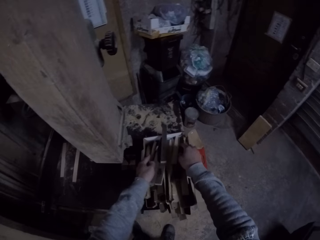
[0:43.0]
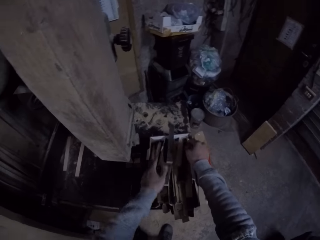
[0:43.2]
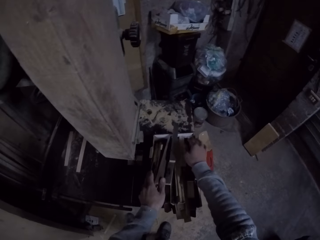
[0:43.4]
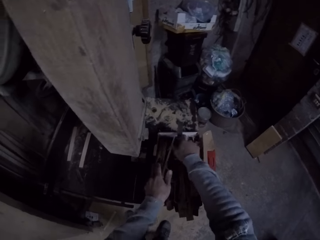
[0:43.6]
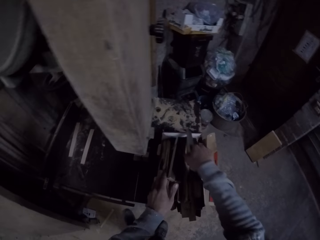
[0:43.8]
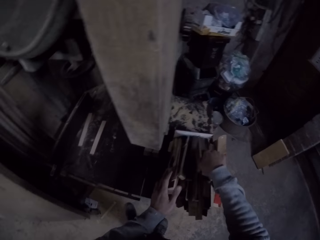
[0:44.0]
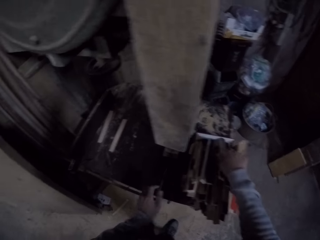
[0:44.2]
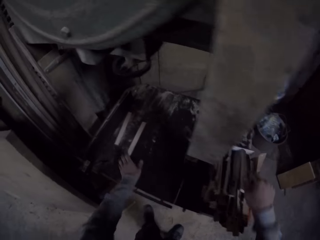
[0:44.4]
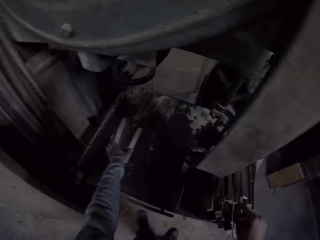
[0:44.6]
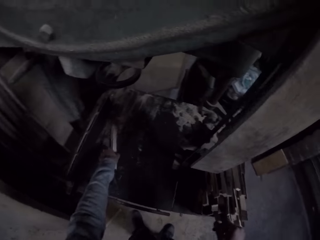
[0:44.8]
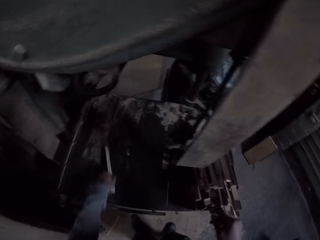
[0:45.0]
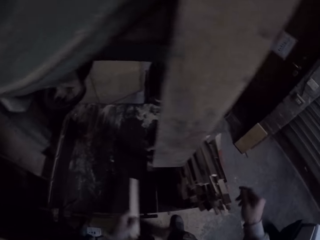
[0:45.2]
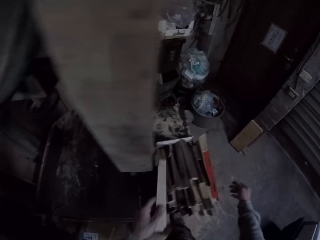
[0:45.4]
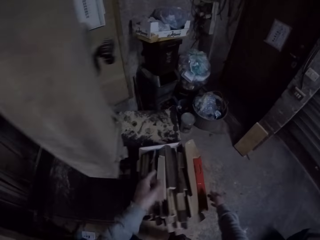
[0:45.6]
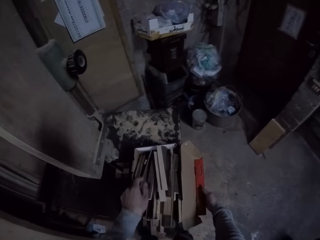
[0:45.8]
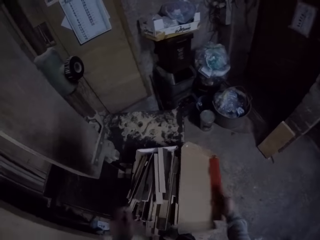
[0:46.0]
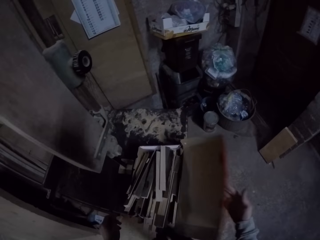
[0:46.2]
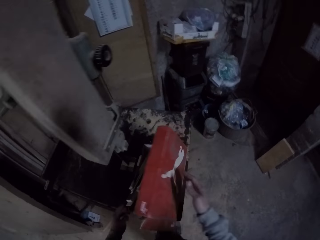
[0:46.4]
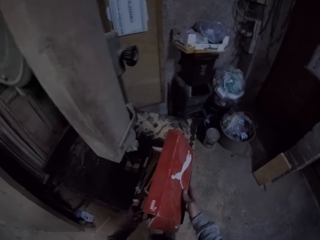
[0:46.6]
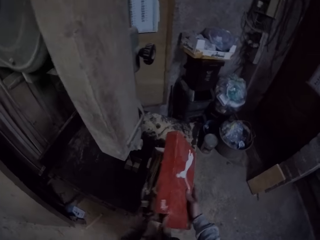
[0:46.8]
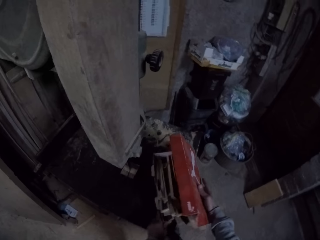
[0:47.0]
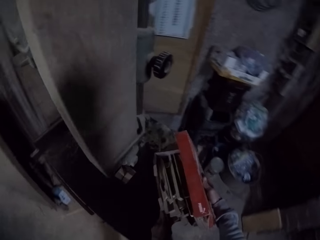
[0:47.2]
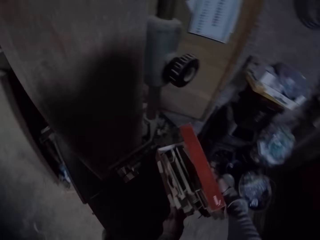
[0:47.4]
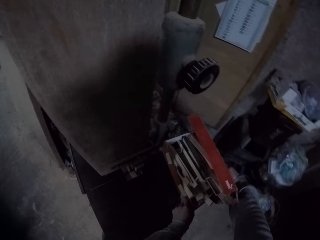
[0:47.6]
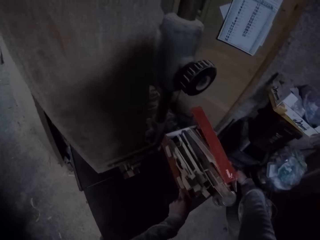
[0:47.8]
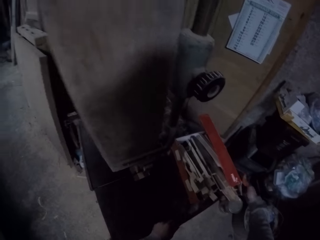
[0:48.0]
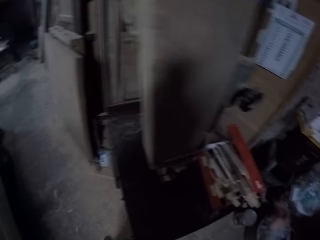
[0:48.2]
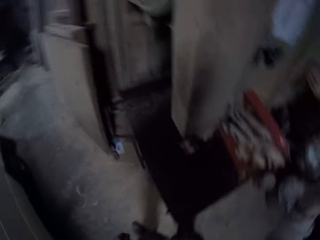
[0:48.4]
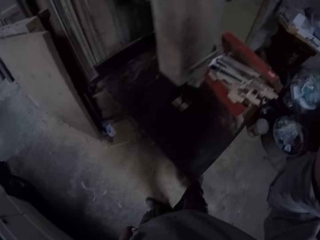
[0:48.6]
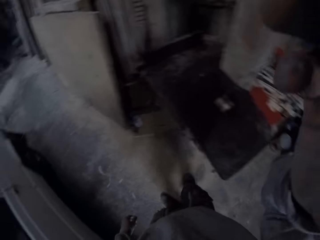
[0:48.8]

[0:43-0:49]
The camera wearer sorts the metal rods or sticks. He packs the sticks on the table saw with his left hand, holds the cover of the box with his right hand, and drops the sticks inside the box with his left hand. He closes the box. He lifts the cover of the box with his right hand. He shifts the box on the table with both hands.
